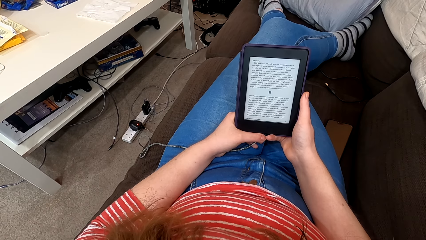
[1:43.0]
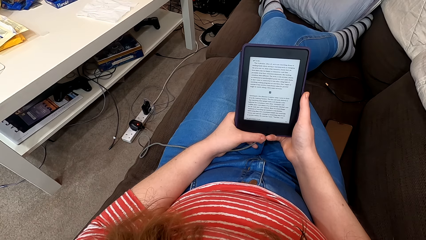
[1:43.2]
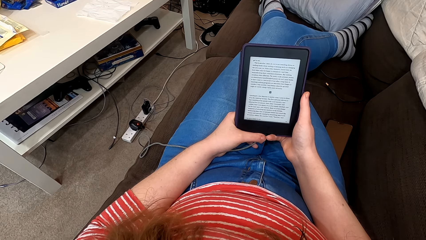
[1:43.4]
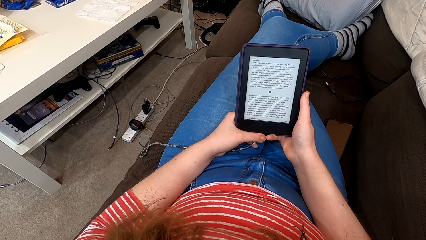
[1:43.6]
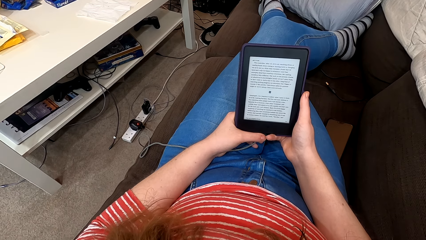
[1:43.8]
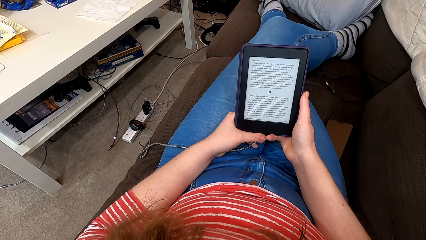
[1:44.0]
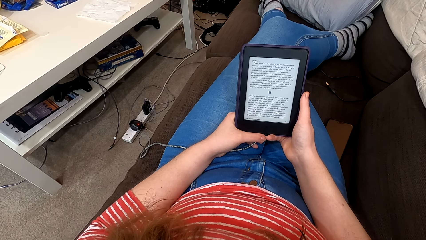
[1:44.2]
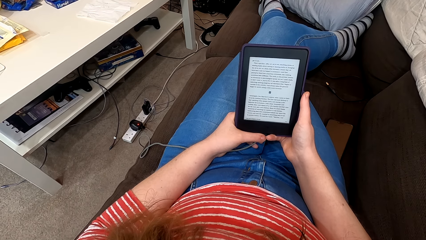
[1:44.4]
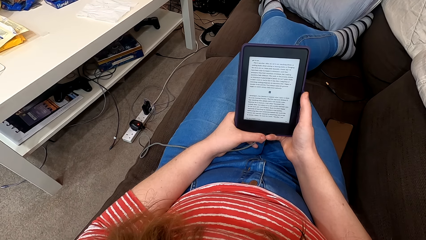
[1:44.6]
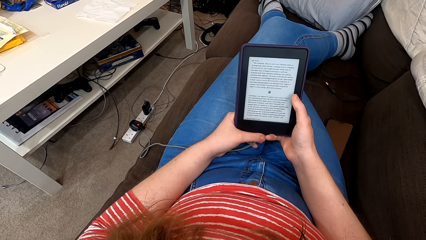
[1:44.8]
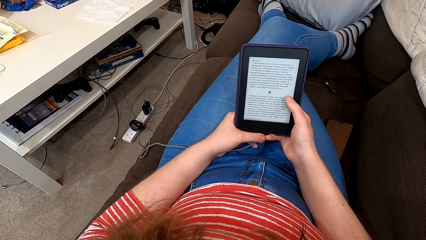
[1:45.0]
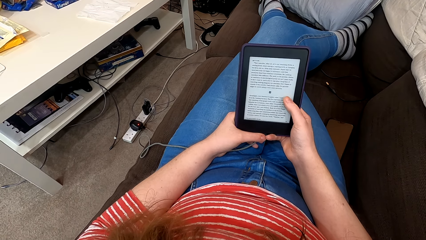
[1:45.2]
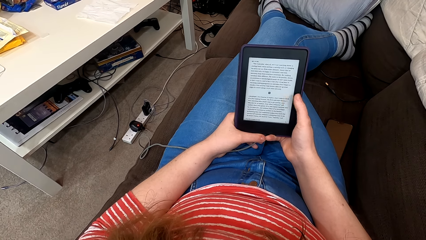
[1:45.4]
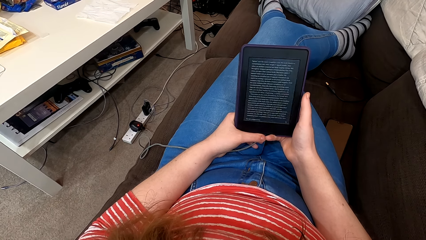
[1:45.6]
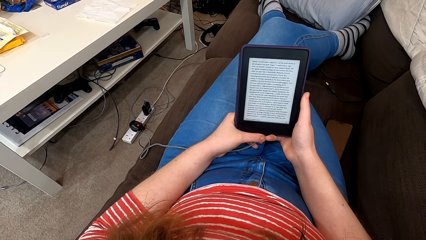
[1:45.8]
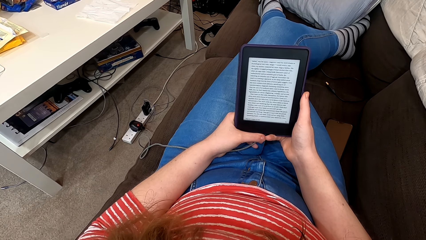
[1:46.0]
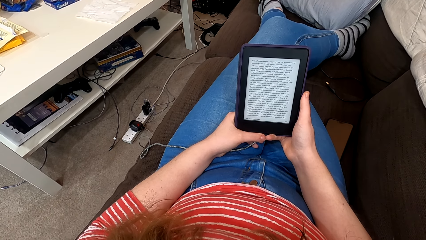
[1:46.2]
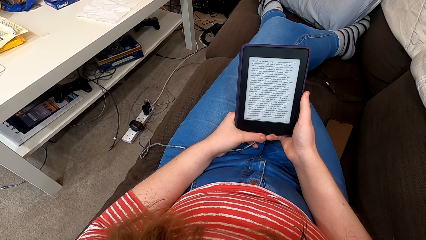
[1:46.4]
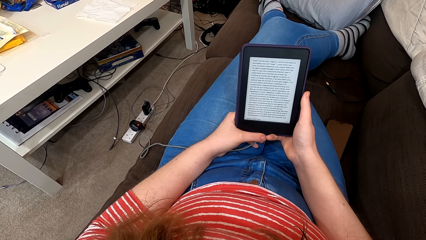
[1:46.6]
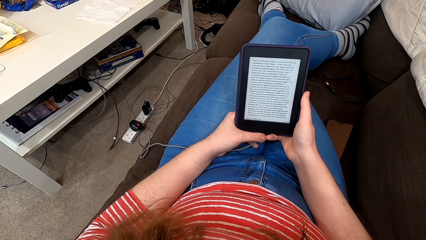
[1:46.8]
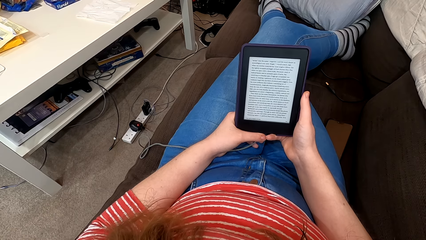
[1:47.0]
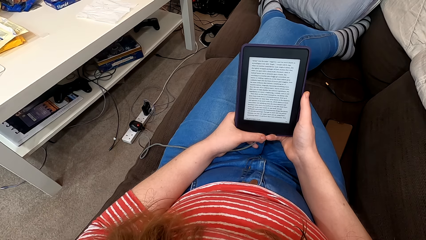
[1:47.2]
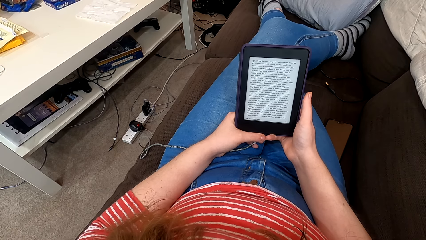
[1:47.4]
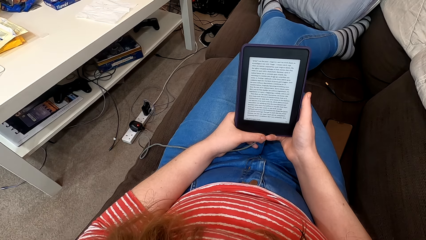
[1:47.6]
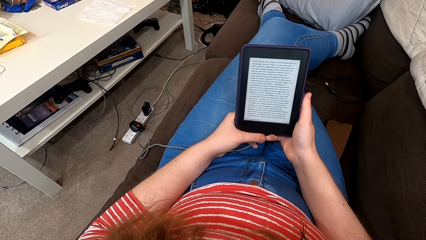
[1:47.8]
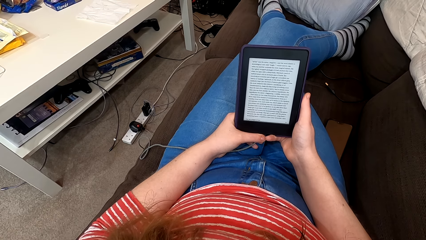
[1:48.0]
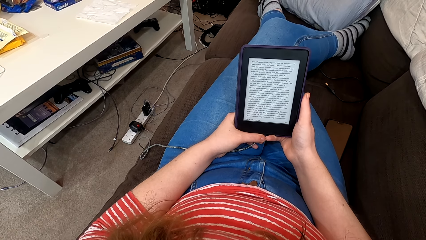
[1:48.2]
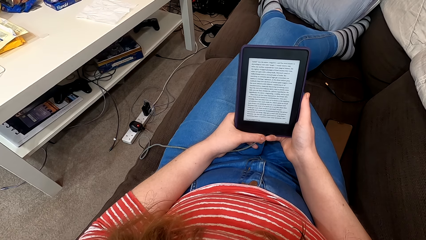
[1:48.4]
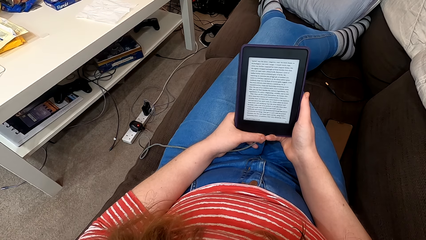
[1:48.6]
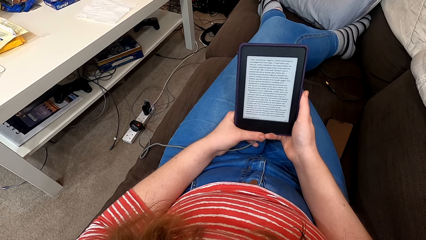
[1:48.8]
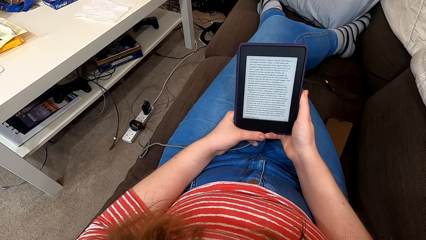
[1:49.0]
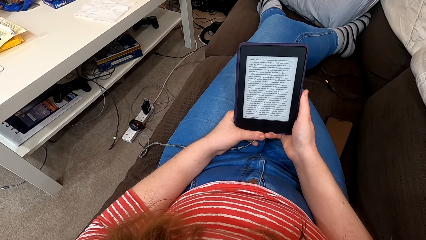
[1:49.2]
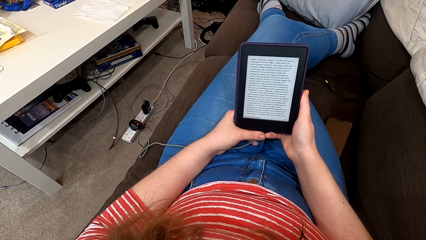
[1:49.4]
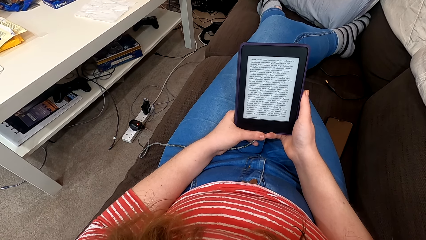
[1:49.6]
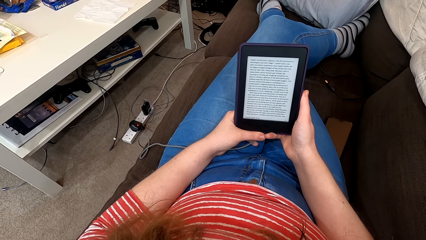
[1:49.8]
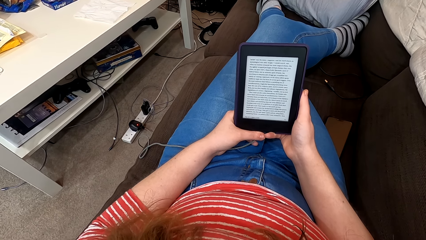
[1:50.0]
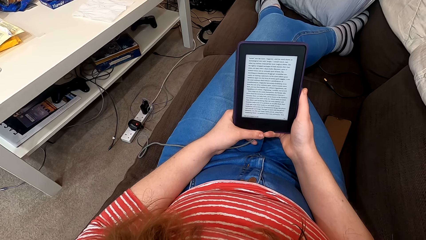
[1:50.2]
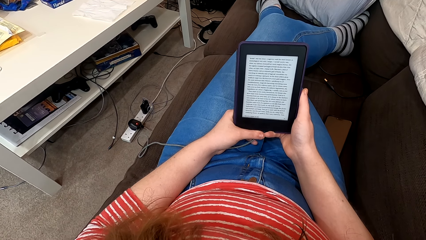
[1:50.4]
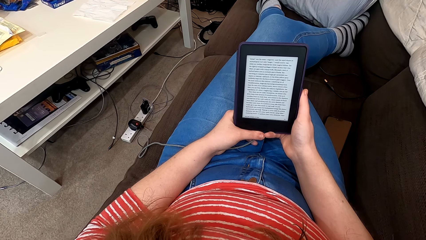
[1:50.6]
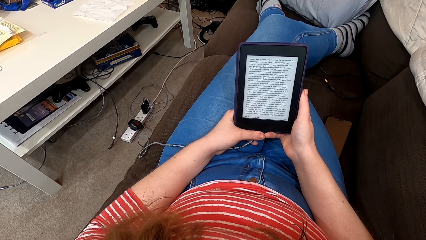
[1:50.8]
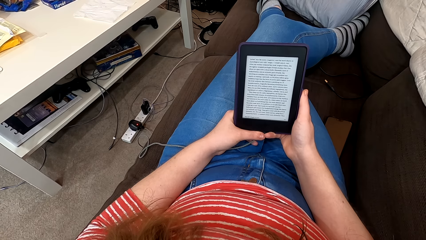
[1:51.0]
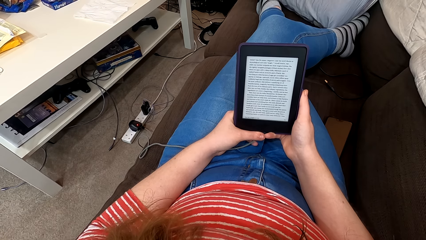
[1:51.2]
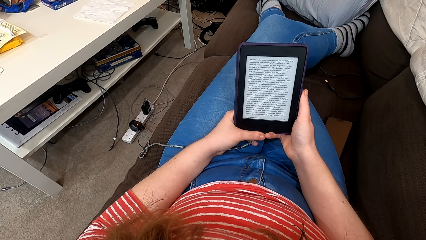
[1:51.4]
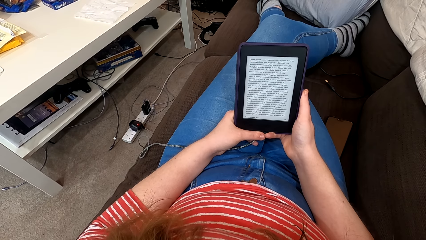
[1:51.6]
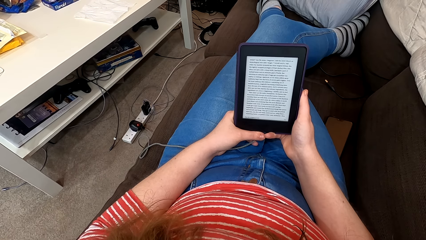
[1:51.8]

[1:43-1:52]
The camera wearer taps on the e-reader screen. They read on the e-reader.

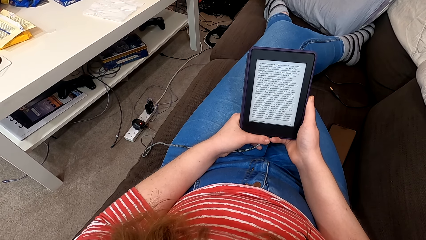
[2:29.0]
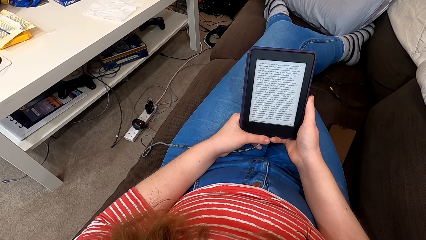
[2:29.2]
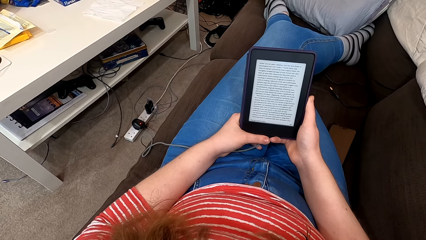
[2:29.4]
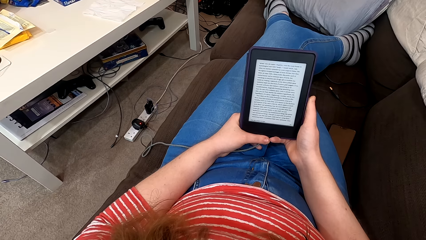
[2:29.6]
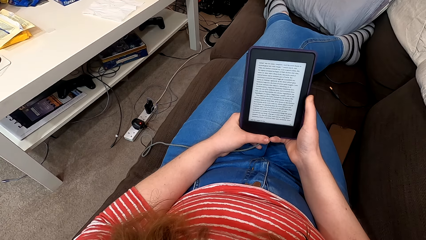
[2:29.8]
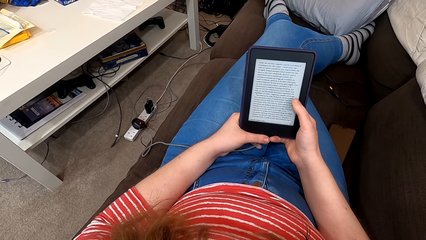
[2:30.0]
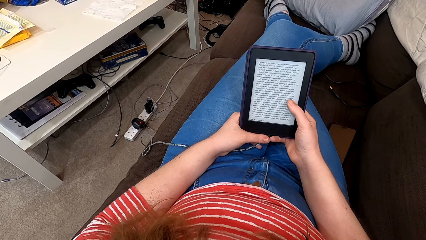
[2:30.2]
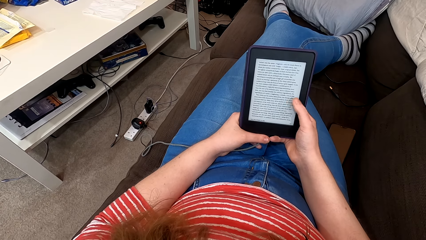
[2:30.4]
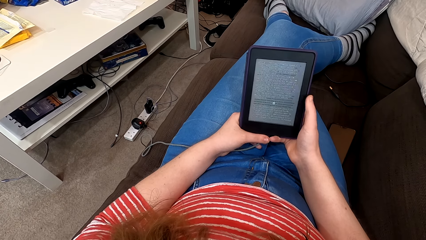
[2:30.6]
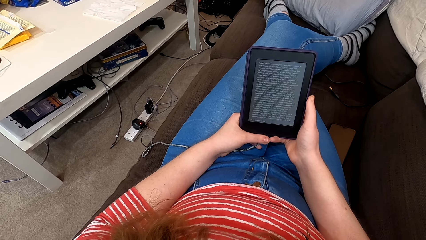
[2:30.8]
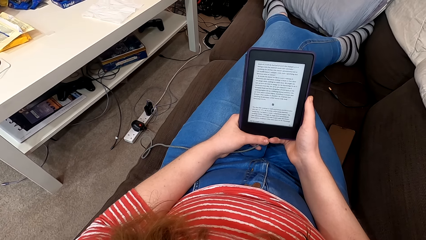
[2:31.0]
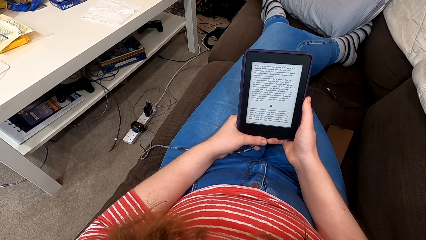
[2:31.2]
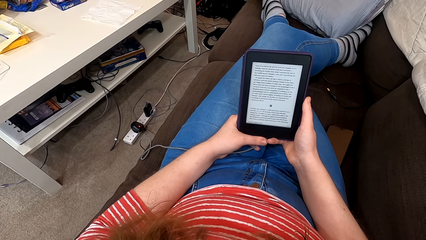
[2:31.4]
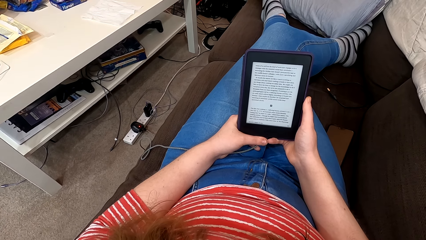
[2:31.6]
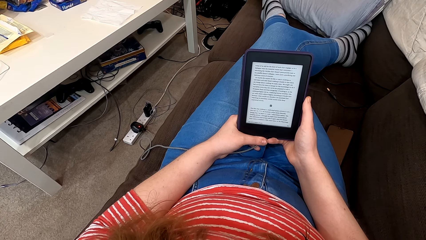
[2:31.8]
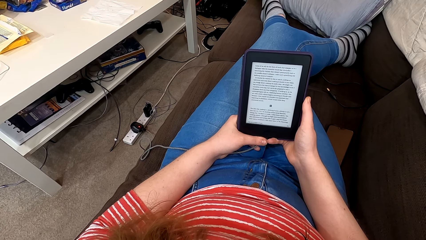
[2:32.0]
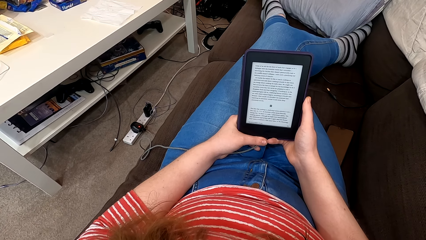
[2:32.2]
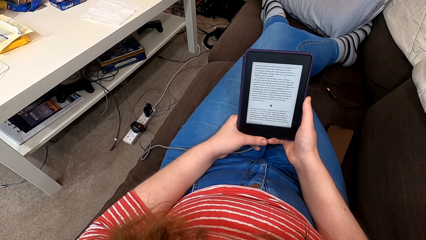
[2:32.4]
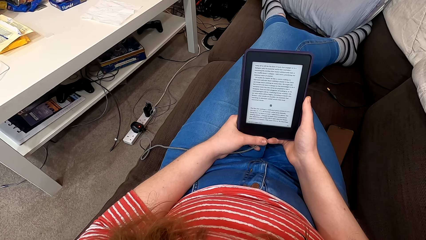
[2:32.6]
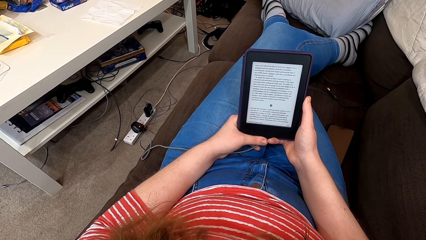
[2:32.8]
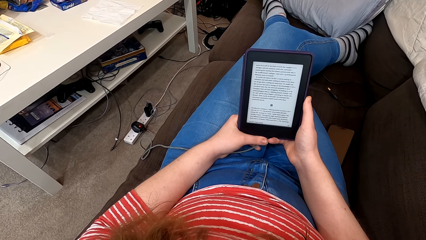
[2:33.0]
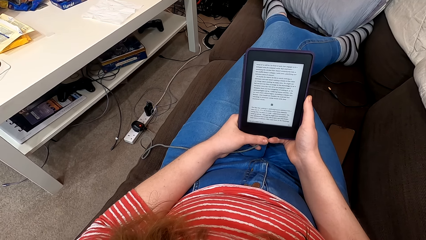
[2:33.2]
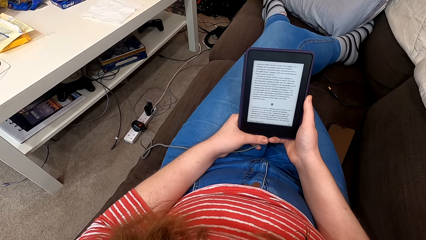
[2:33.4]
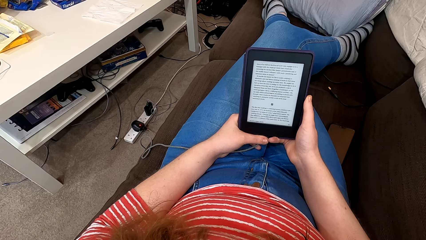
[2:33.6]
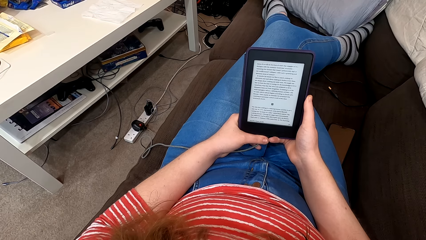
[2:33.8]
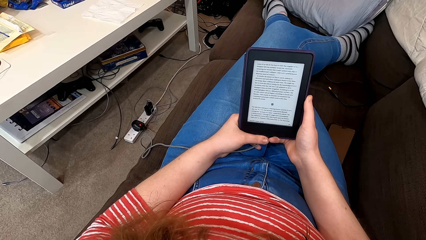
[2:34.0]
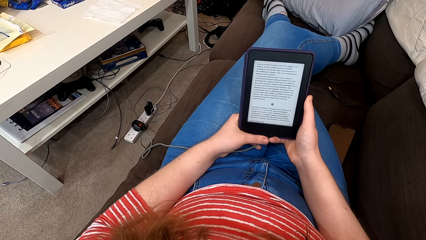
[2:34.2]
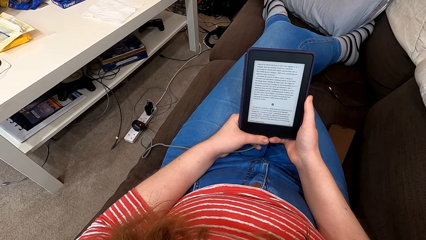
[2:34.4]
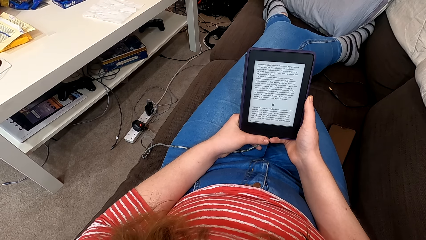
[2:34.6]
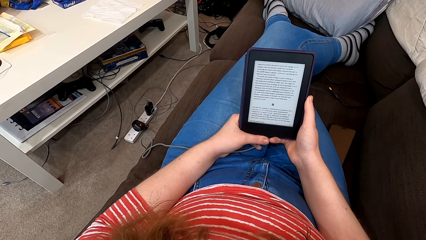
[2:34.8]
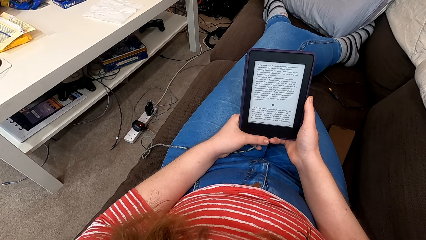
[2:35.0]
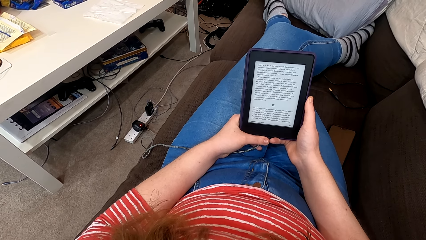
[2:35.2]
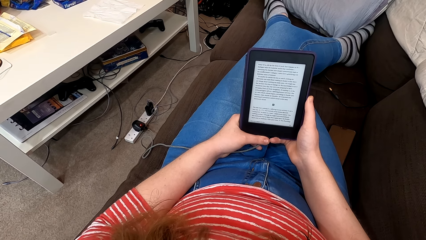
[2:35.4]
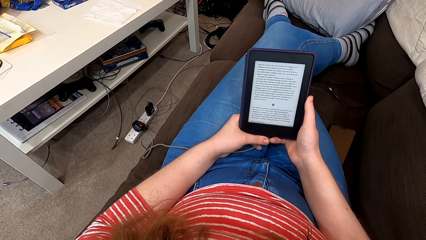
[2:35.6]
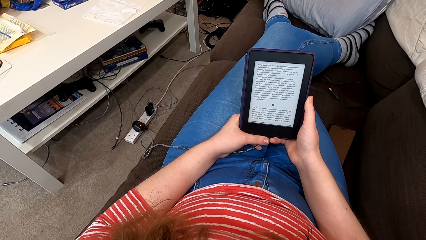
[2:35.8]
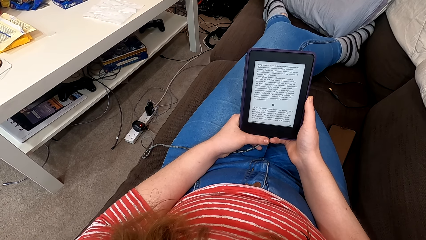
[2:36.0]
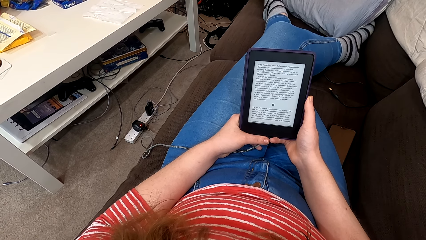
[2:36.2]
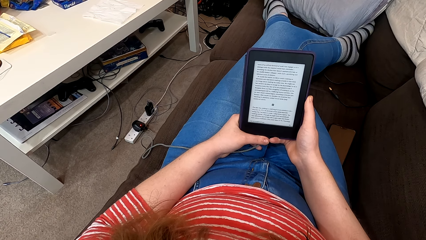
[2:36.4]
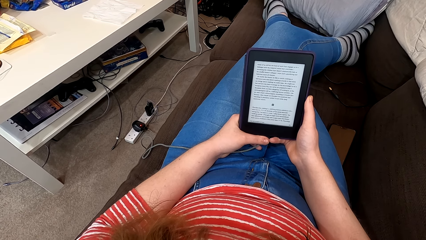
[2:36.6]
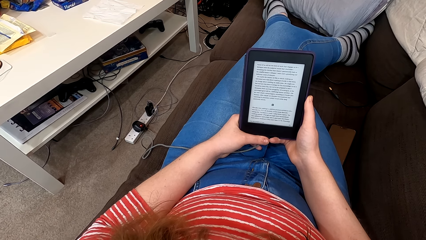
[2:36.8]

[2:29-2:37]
The camera wearer taps on the e-reader screen. They read on the e-reader.
